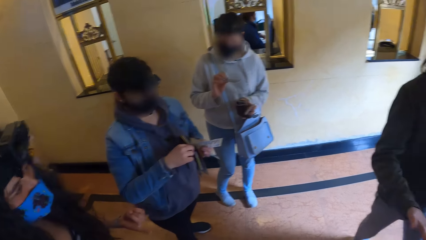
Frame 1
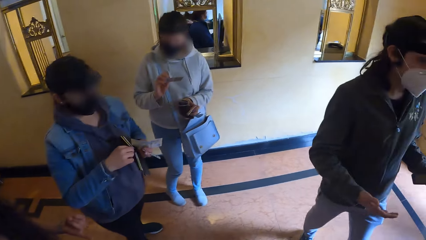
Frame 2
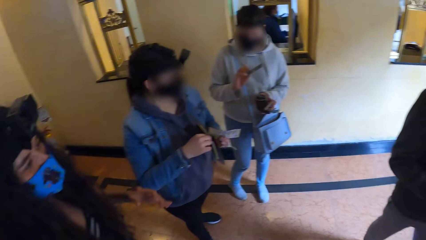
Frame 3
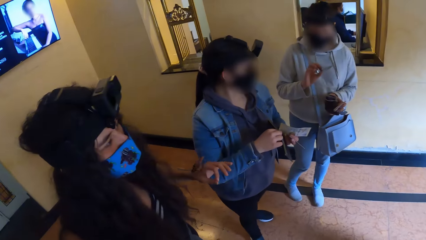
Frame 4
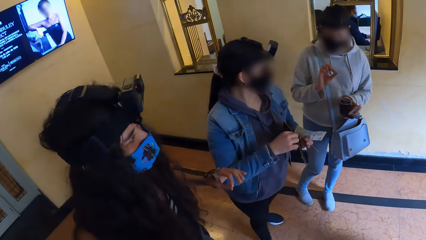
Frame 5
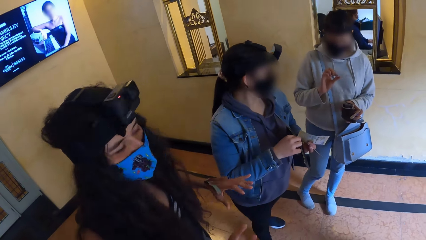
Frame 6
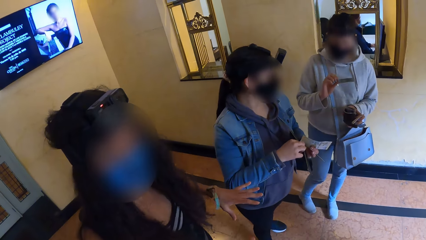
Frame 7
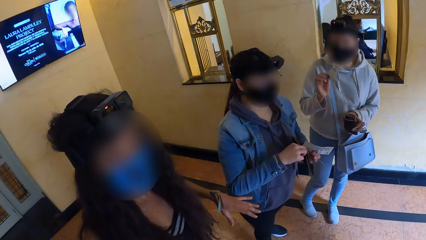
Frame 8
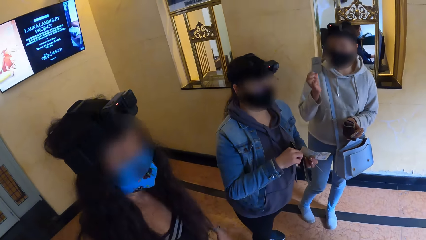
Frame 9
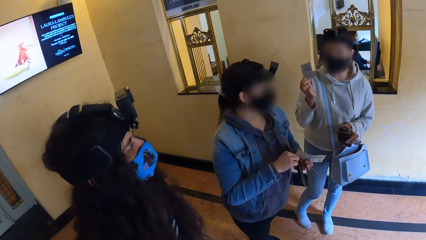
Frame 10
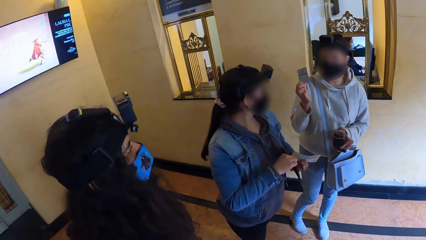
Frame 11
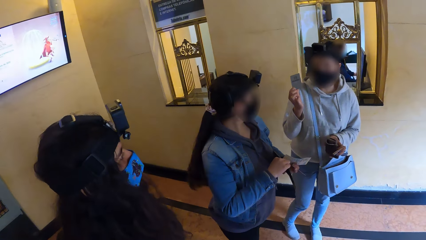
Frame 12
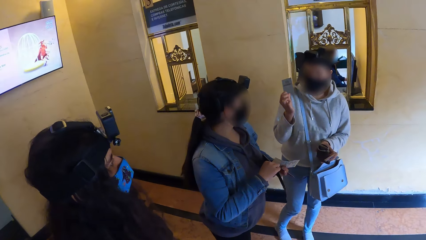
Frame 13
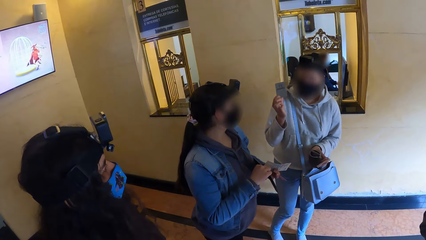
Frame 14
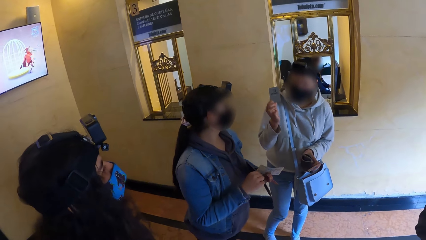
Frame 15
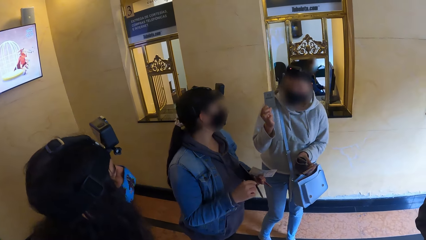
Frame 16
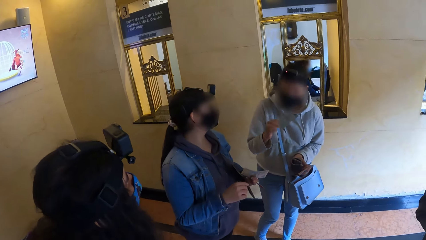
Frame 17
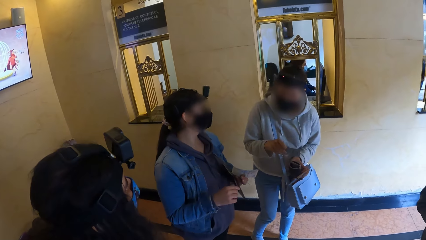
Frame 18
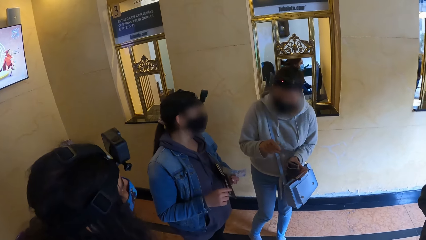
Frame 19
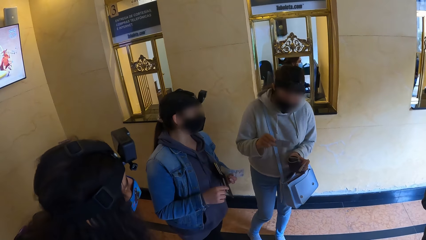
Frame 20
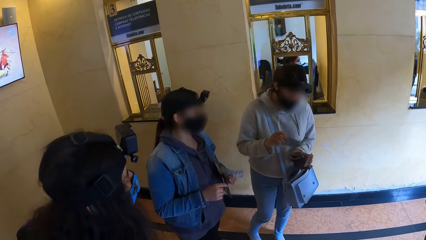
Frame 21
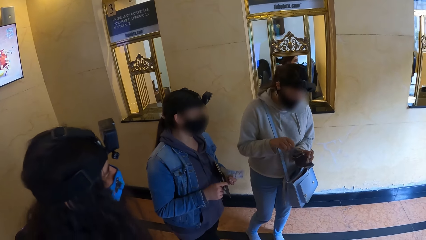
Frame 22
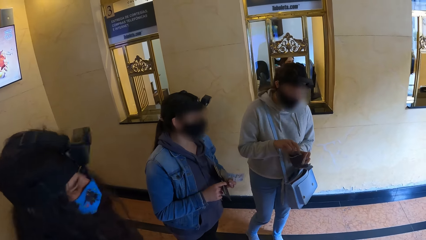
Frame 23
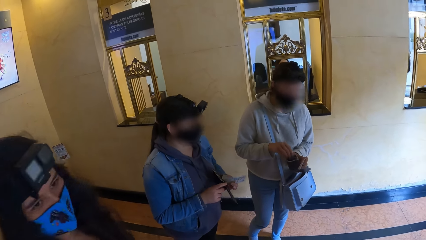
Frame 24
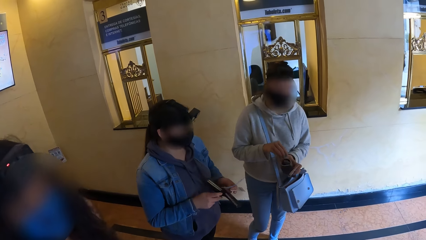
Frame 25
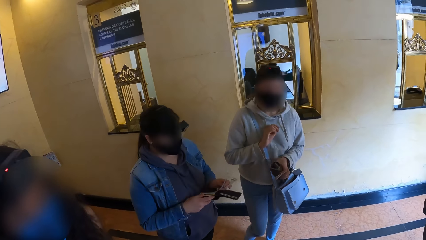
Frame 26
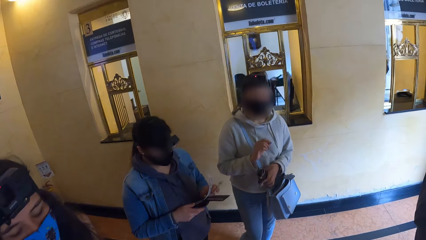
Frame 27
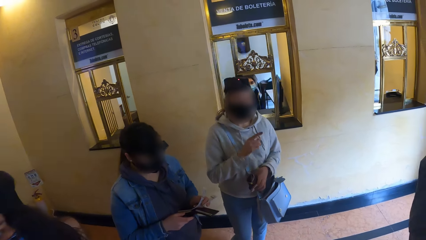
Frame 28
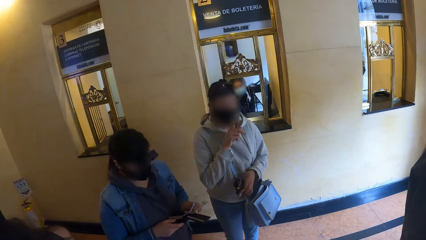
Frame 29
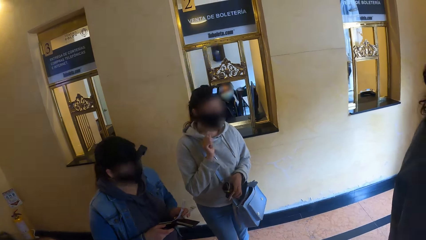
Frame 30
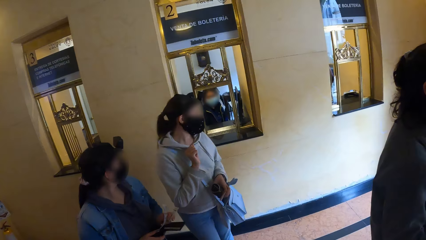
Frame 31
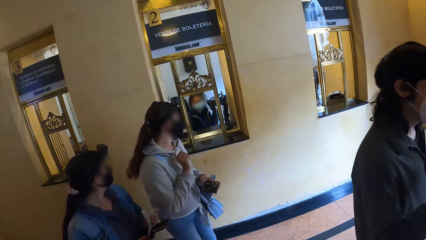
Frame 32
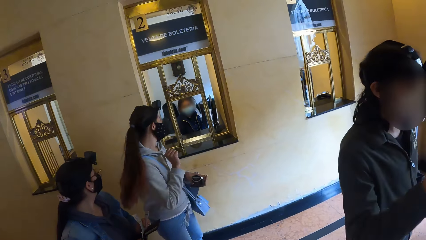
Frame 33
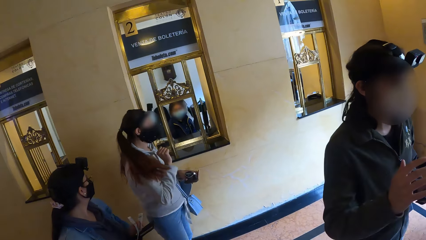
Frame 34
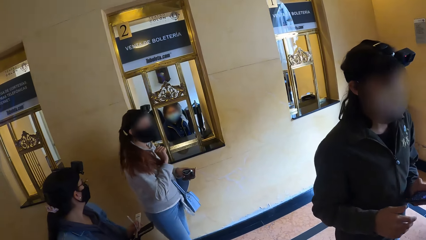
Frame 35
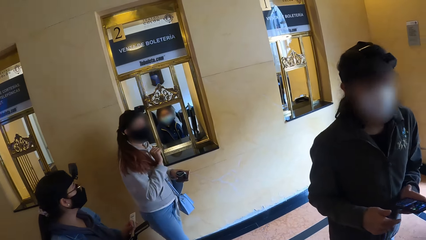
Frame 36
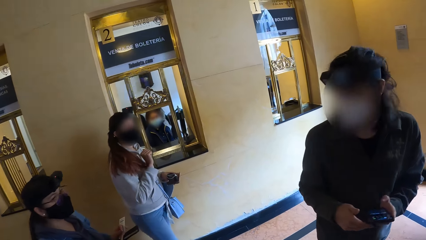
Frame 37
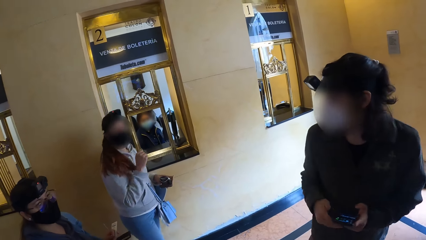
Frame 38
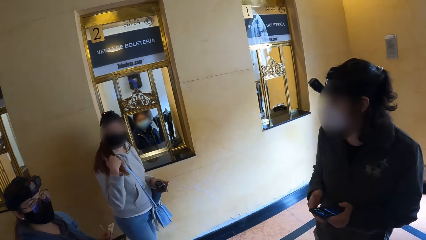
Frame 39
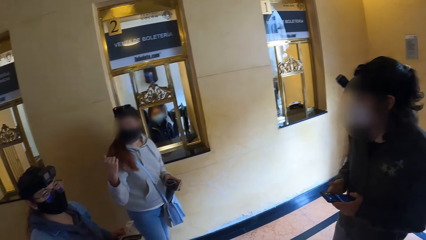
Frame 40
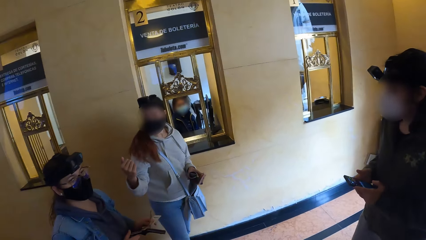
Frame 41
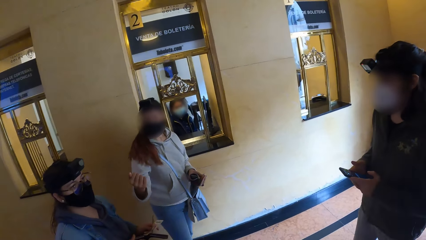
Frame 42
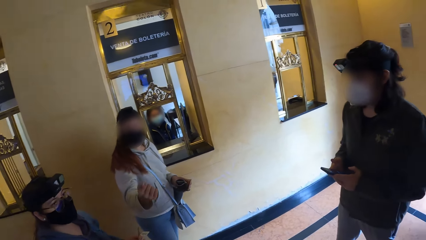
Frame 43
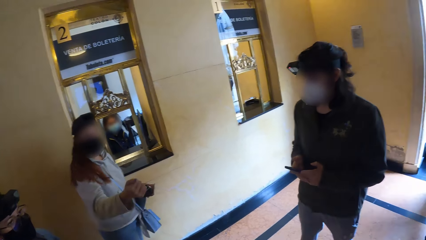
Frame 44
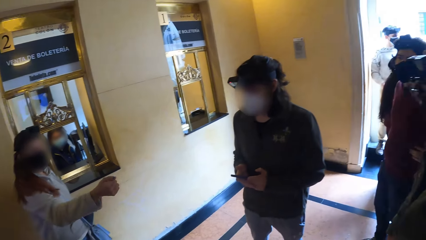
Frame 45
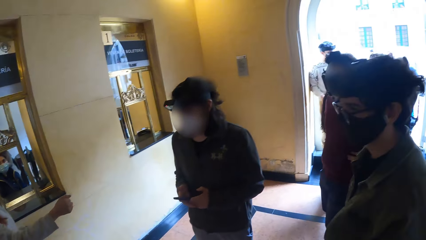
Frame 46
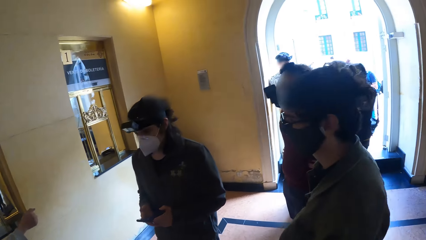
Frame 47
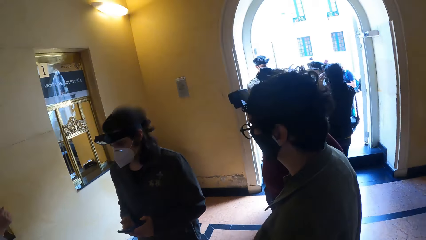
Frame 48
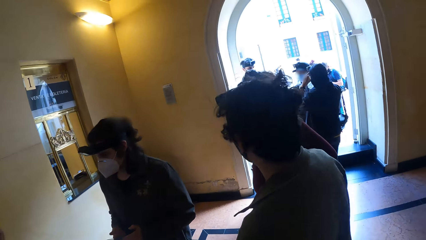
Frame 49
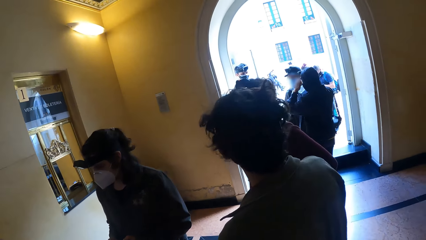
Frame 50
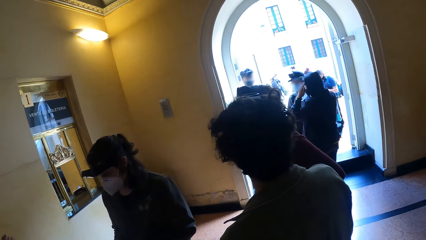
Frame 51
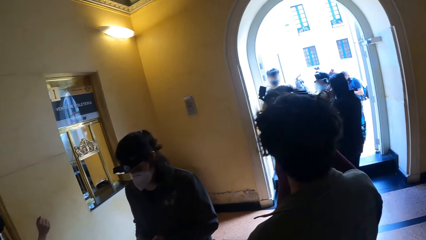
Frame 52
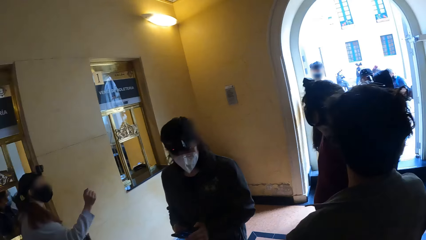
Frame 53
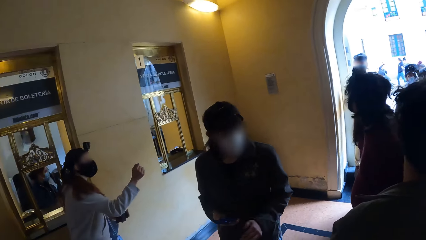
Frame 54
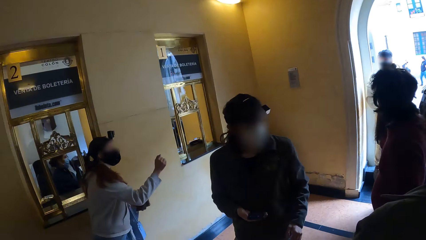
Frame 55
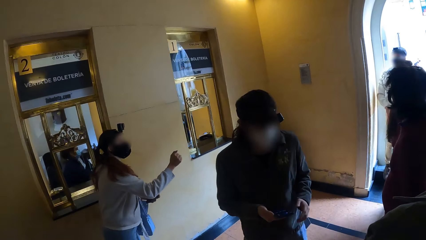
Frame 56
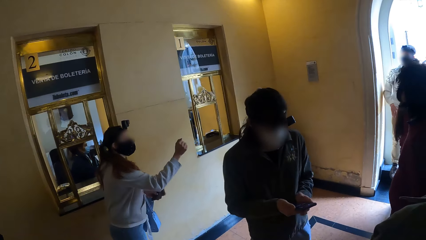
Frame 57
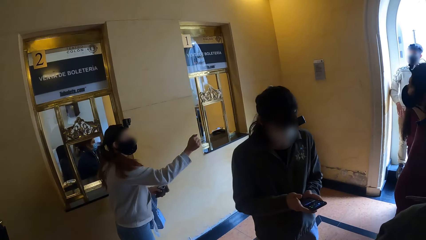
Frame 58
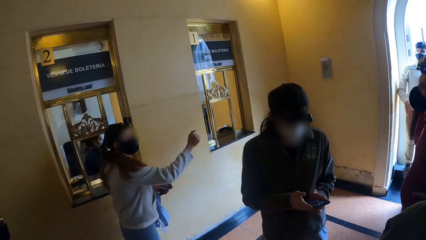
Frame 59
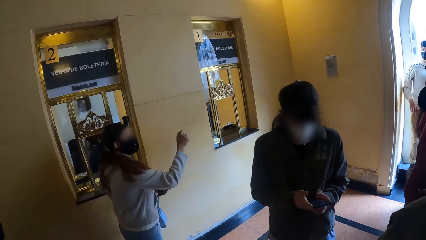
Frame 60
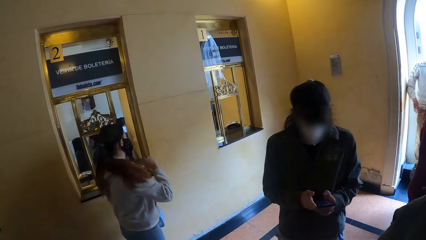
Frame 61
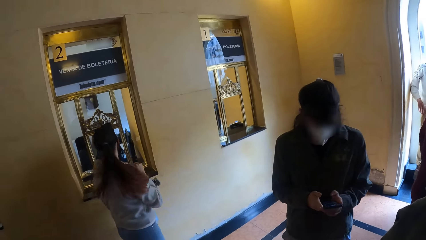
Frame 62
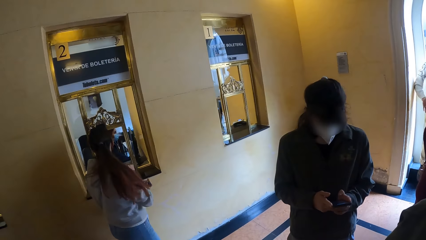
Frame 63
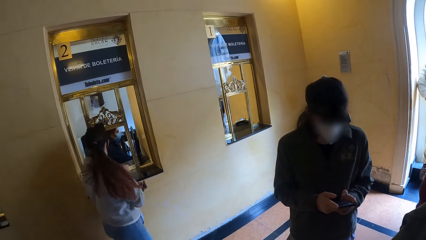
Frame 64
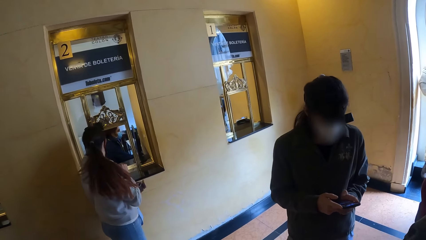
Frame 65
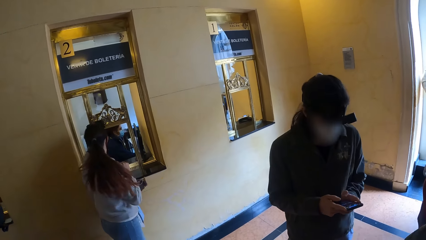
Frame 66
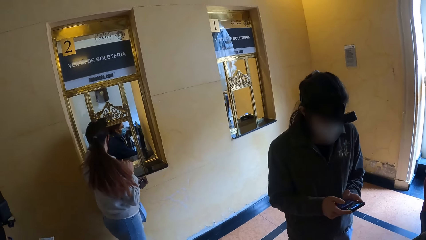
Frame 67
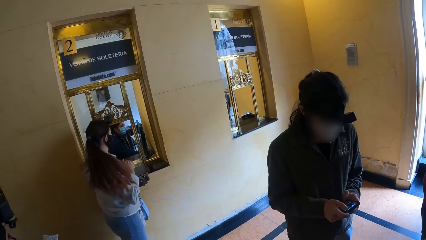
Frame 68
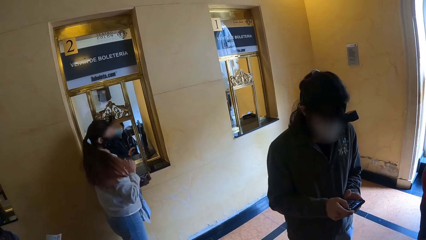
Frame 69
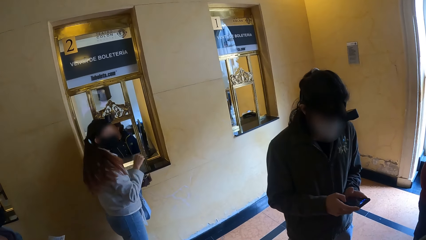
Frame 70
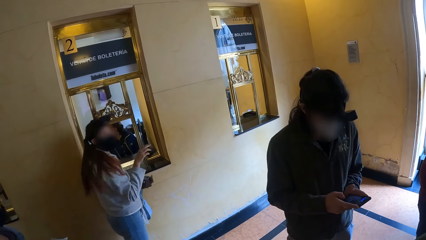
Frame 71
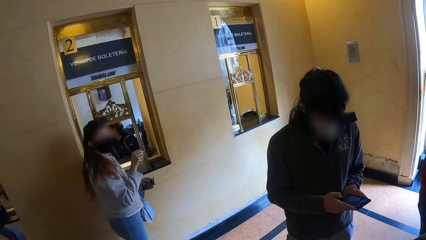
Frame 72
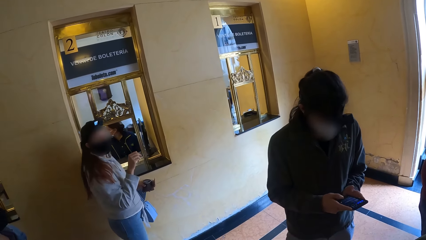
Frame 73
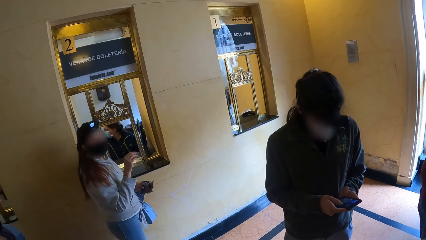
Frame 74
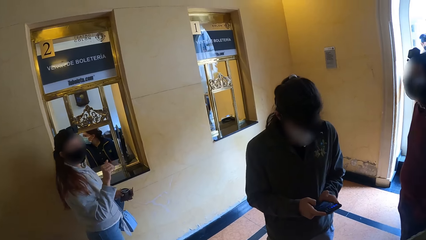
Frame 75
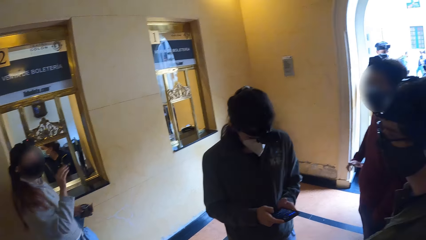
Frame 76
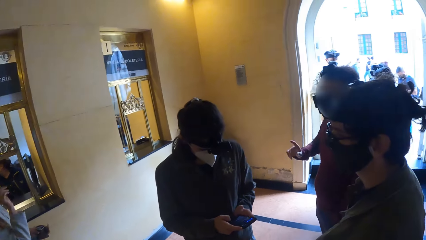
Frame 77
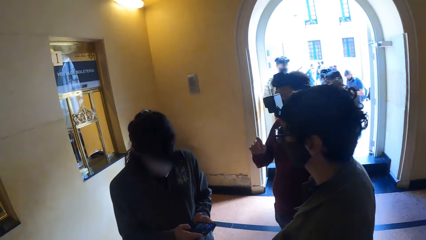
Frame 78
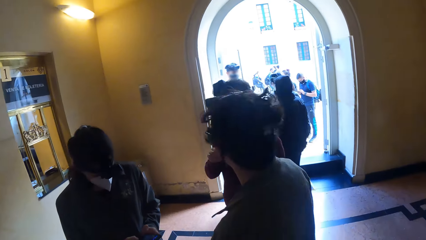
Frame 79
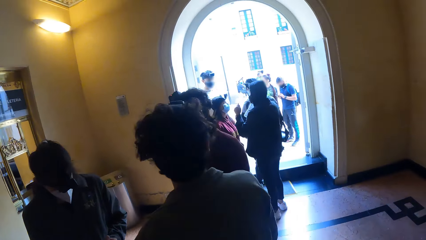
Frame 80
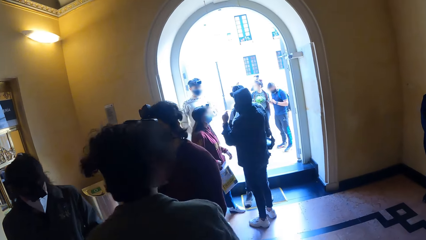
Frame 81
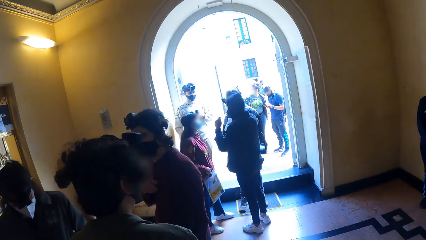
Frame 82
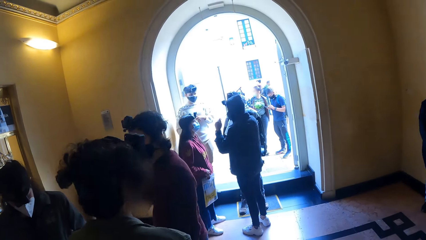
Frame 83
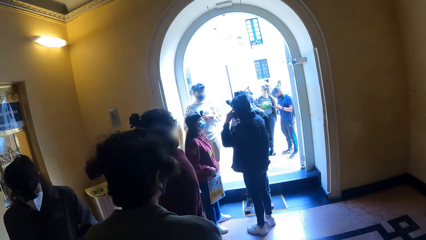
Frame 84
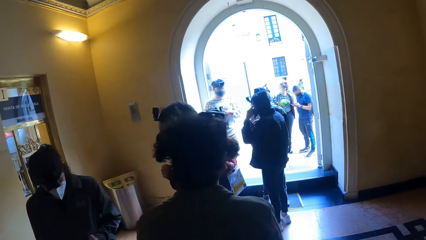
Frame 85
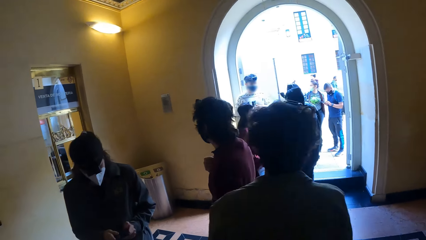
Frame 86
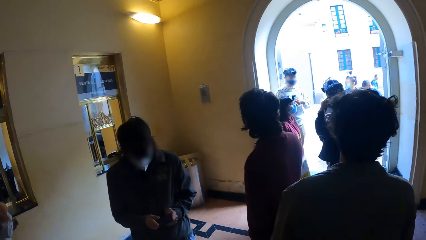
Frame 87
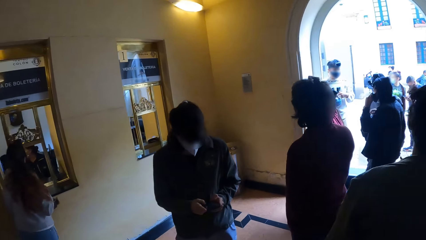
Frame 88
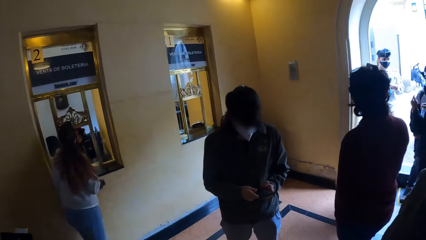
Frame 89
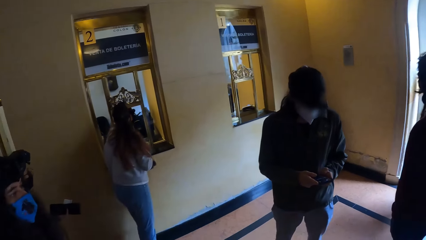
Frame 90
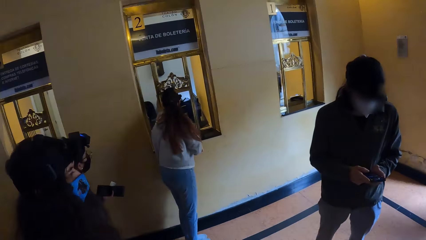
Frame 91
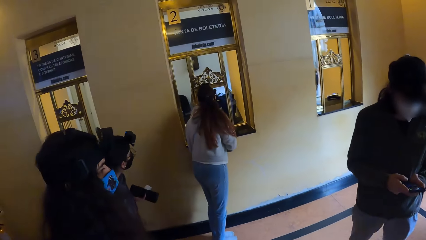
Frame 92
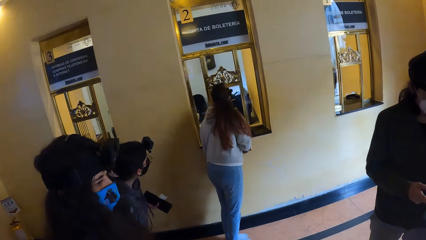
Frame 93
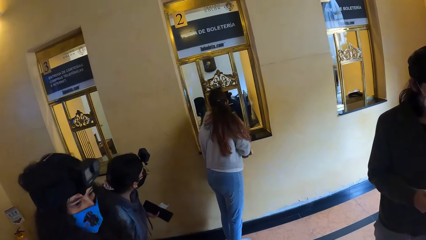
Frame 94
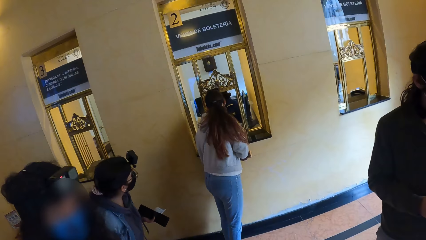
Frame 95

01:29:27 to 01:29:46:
A lady interacts with another lady. A woman lifts her identification card. The other lady interacts with a third lady. The woman puts back the identification card in the wallet. The camera wearer looks around the building area. The woman interacts with others and talks with the cashier. The camera wearer looks around the building area.
